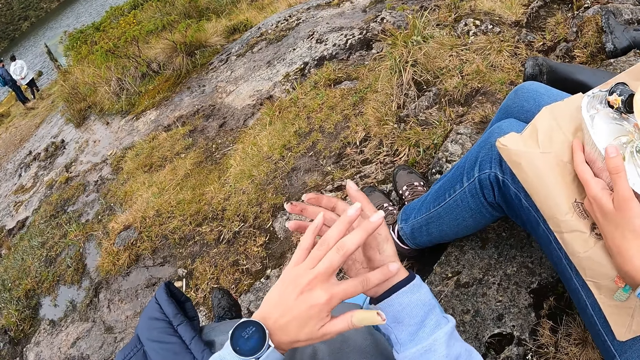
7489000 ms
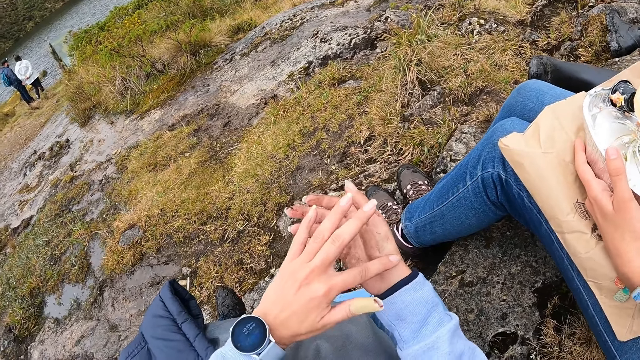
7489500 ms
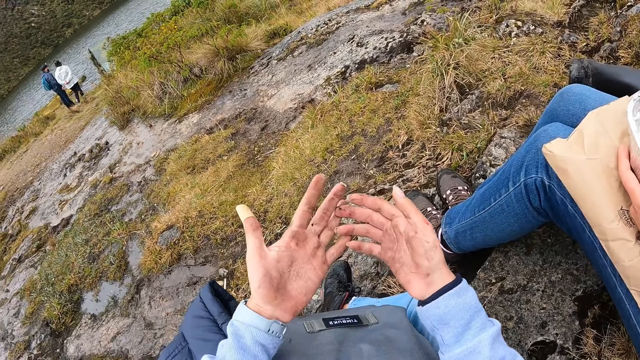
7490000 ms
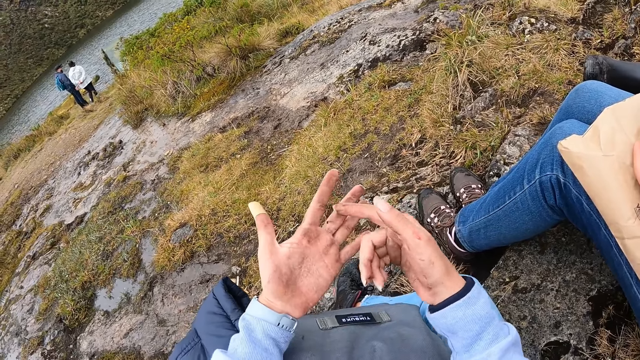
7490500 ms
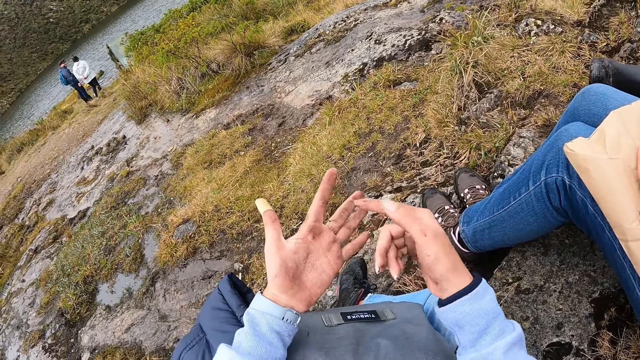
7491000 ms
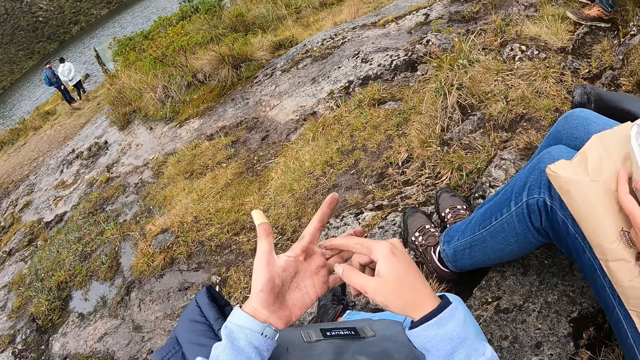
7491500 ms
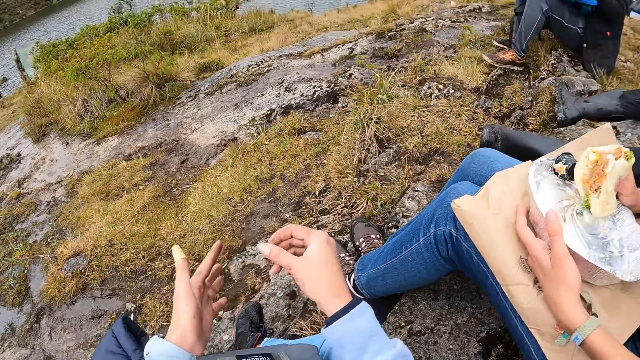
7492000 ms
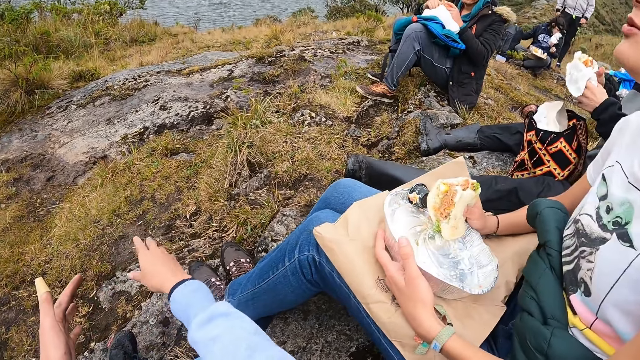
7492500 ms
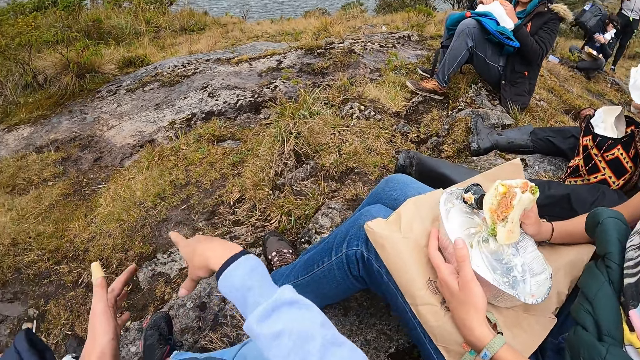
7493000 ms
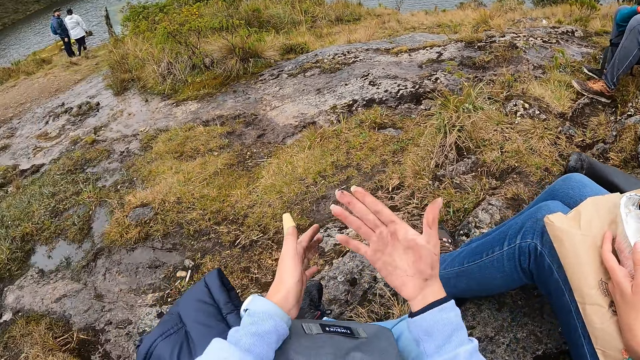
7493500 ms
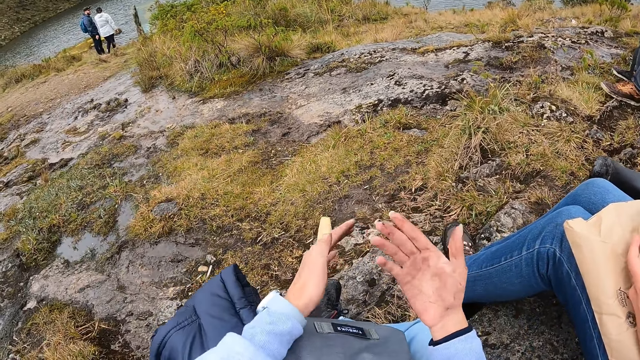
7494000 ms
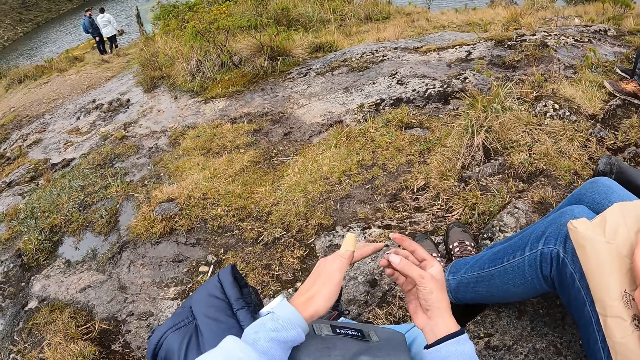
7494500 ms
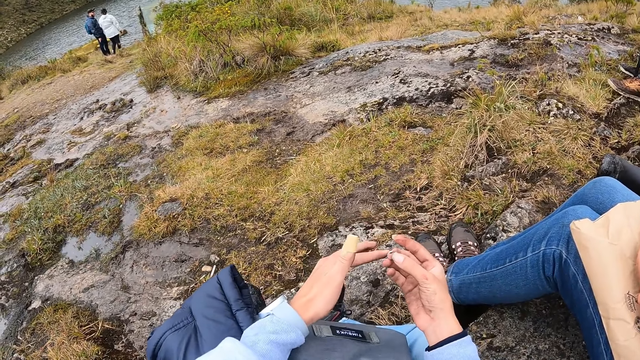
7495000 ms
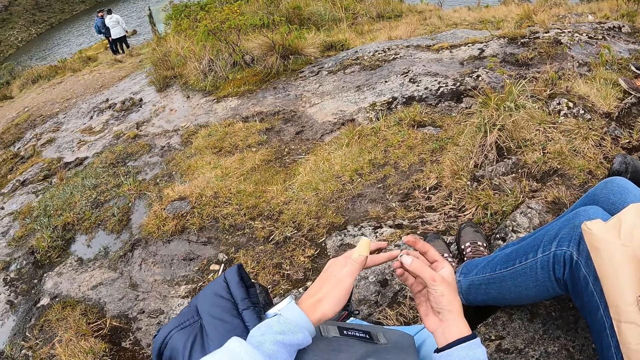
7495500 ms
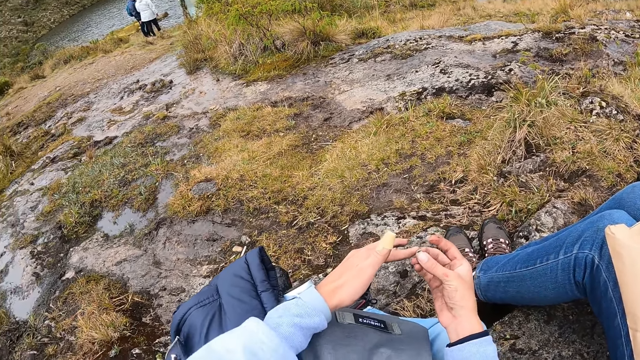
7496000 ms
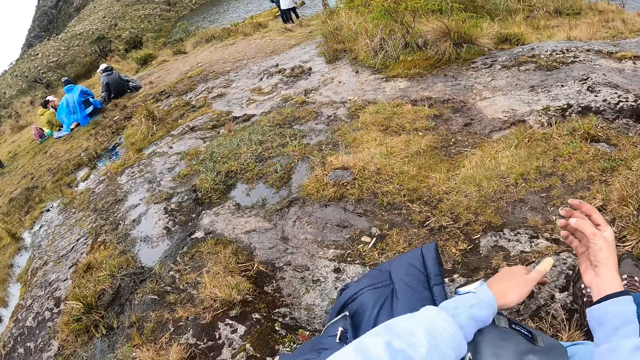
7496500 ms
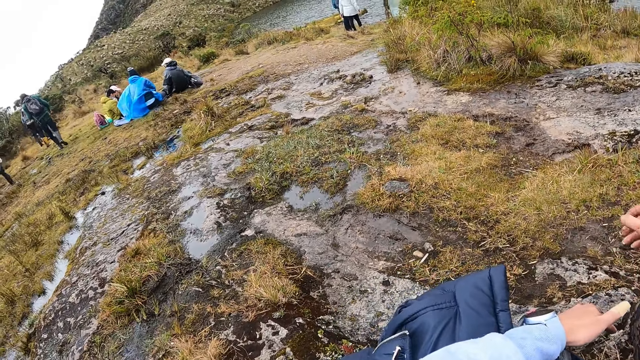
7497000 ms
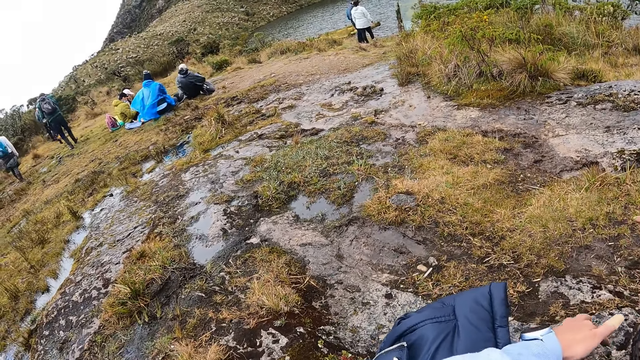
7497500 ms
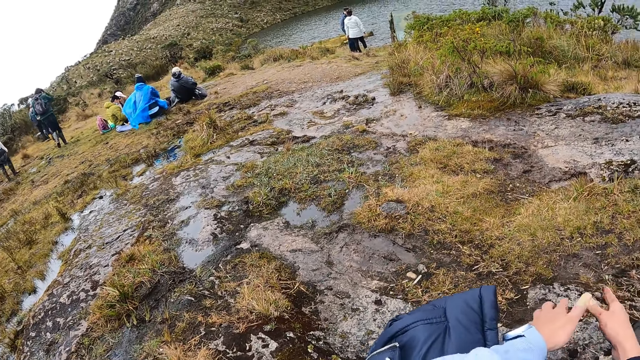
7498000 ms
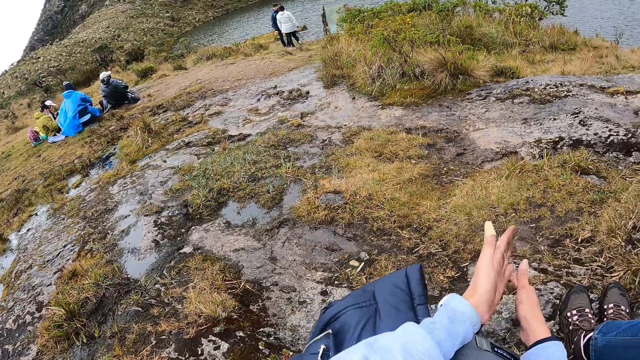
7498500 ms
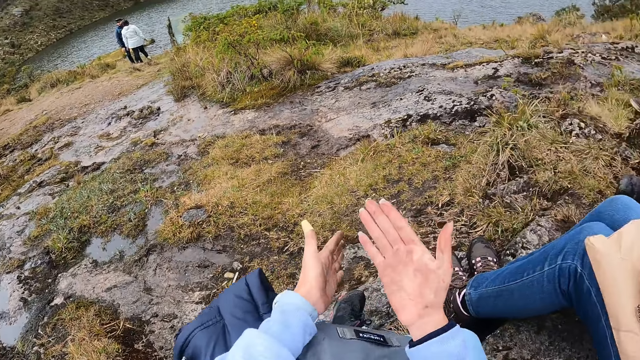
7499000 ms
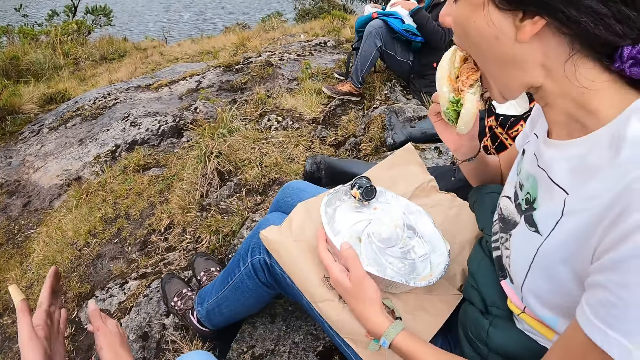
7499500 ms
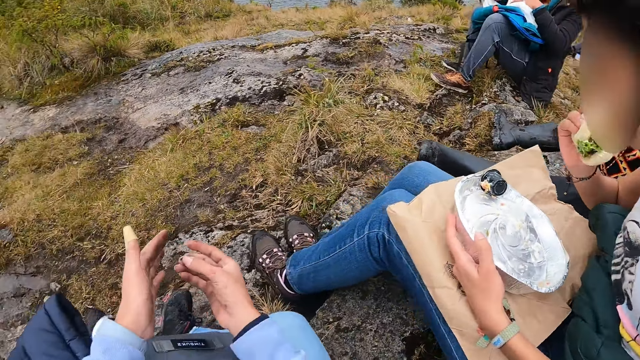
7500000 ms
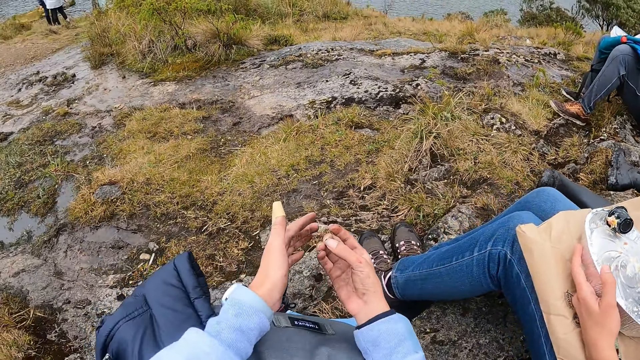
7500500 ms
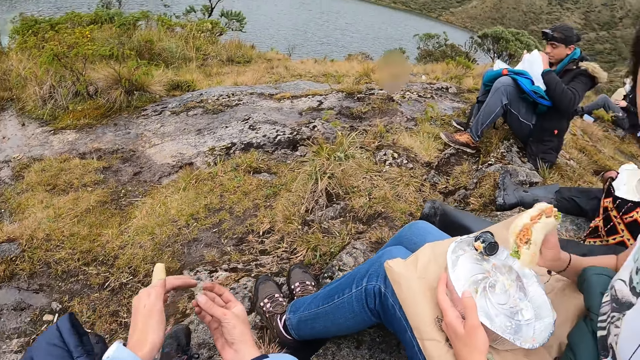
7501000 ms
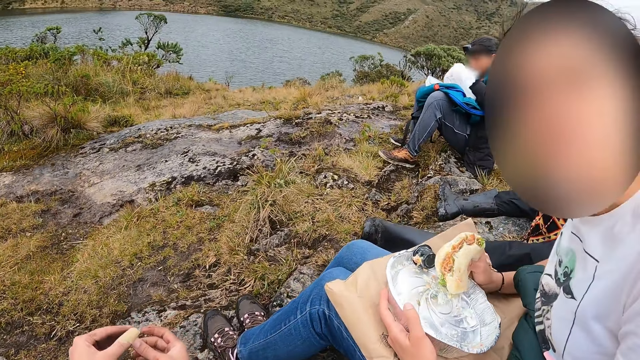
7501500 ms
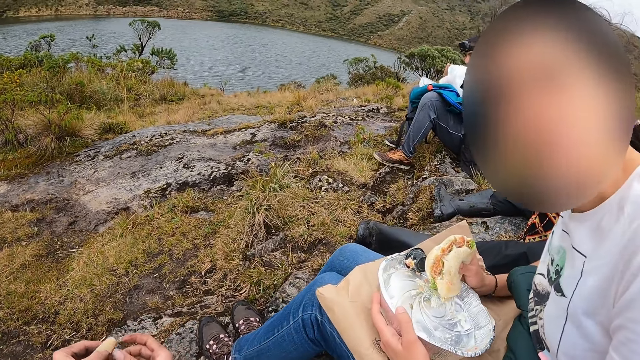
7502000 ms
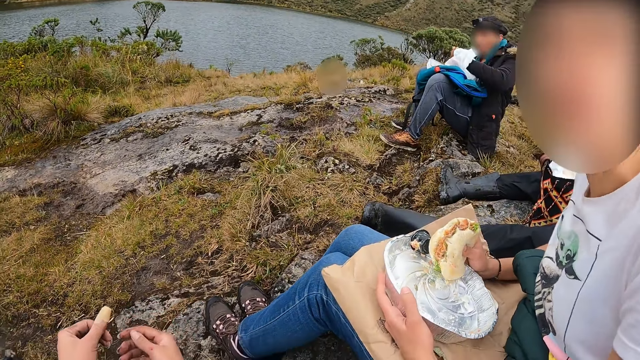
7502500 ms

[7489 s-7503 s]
The camera wearer removes dirt from his left hand with his right hand. He drops the dirt in his right hand. He presses his right hand with his left hand. He removes dirt from his right hand. He dusts his hands together. The woman eats the burger in her right hand. The woman places the burger in her right hand on the plate on her lap.

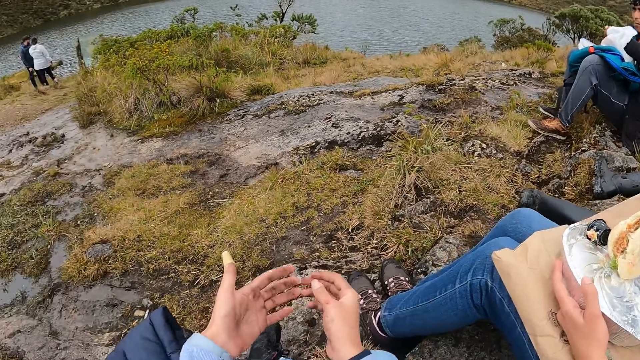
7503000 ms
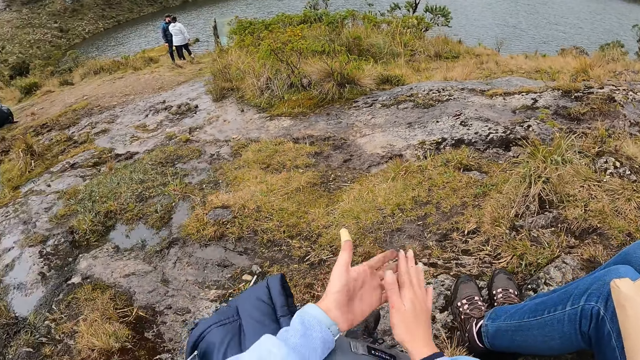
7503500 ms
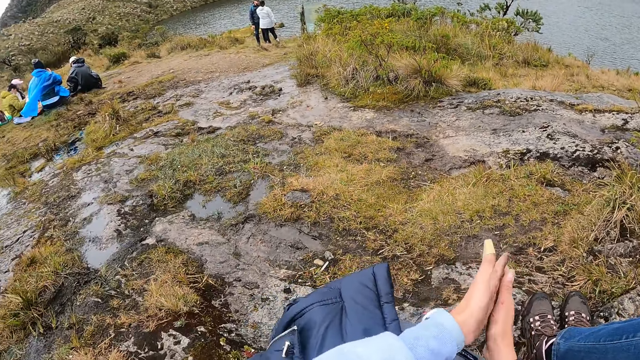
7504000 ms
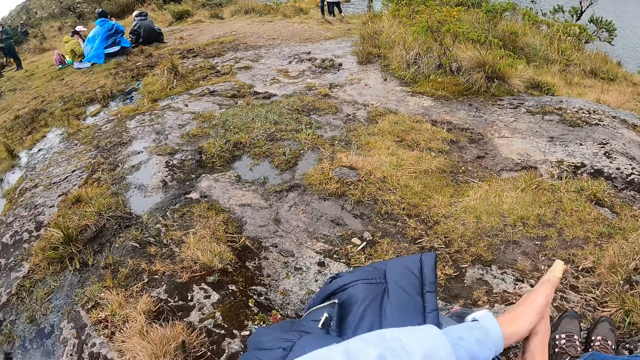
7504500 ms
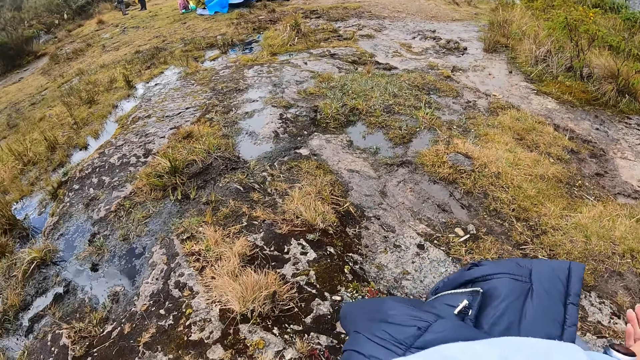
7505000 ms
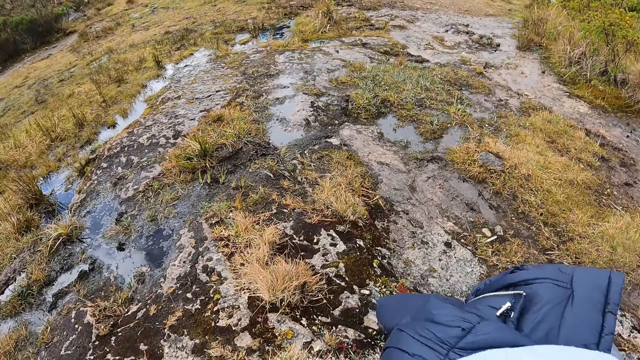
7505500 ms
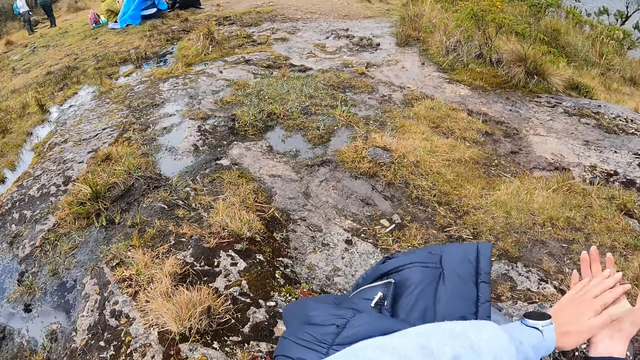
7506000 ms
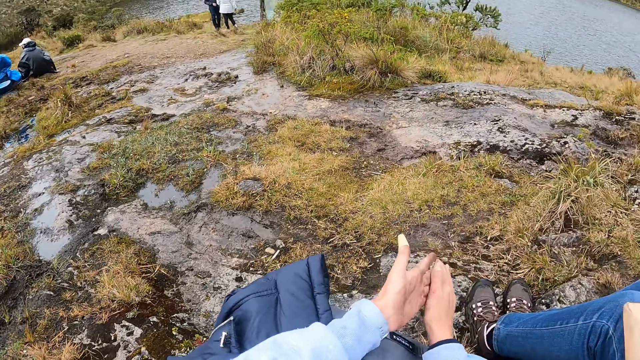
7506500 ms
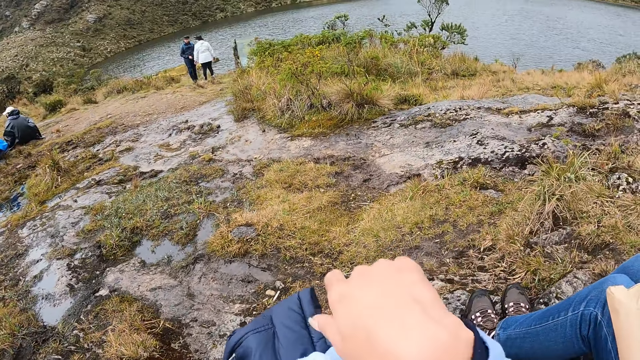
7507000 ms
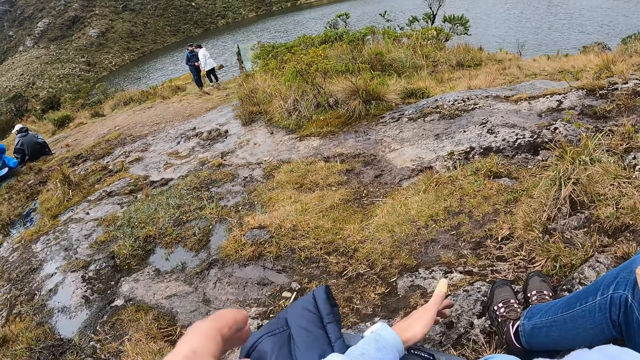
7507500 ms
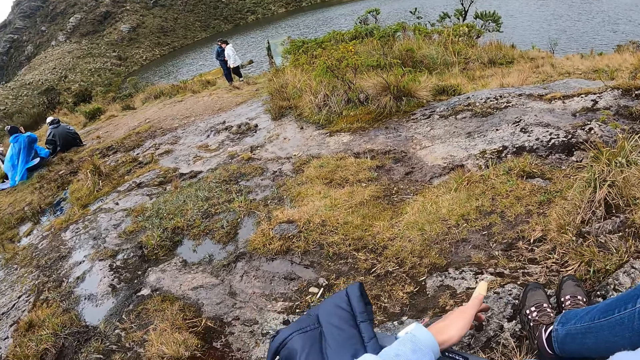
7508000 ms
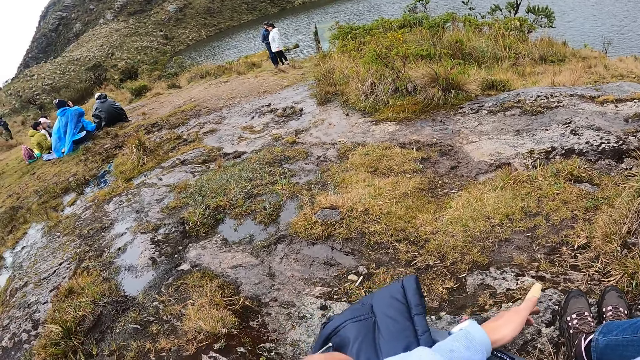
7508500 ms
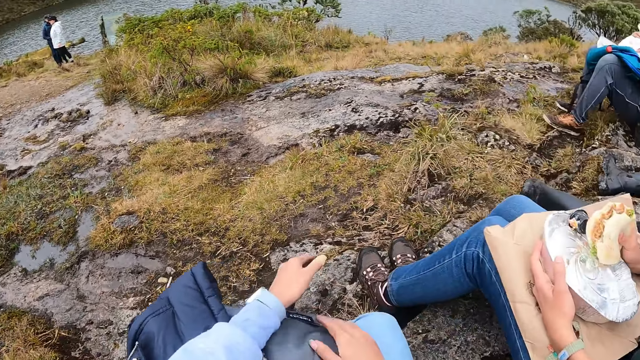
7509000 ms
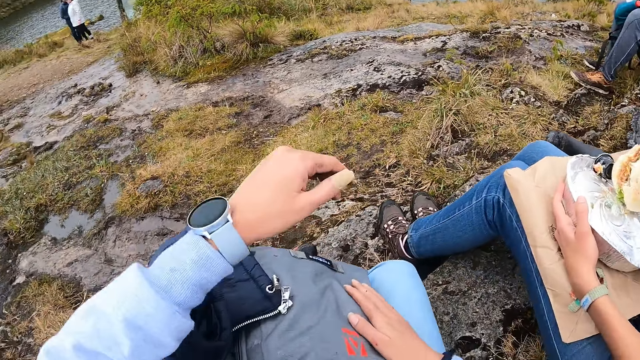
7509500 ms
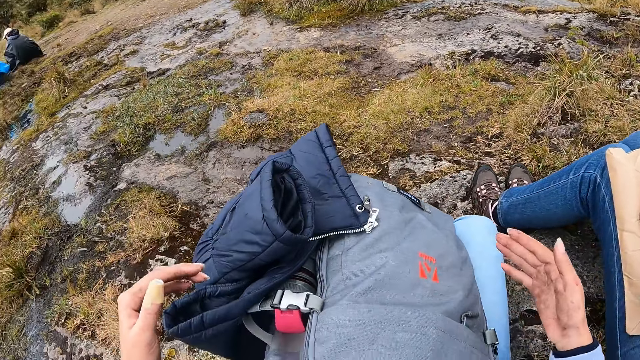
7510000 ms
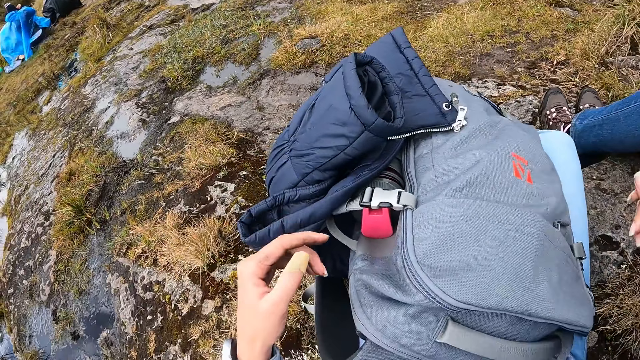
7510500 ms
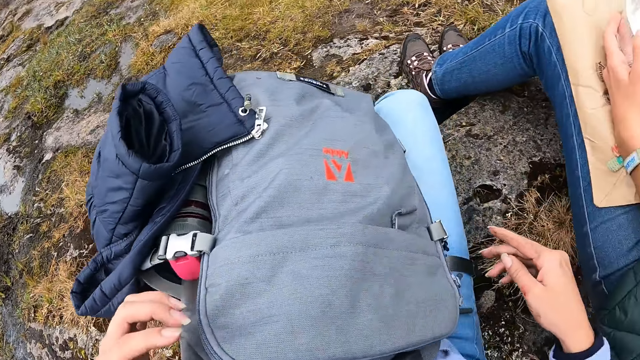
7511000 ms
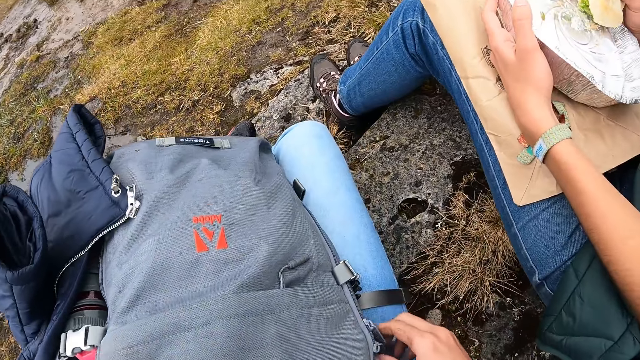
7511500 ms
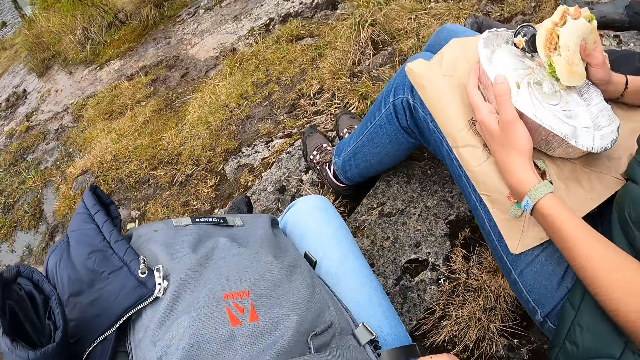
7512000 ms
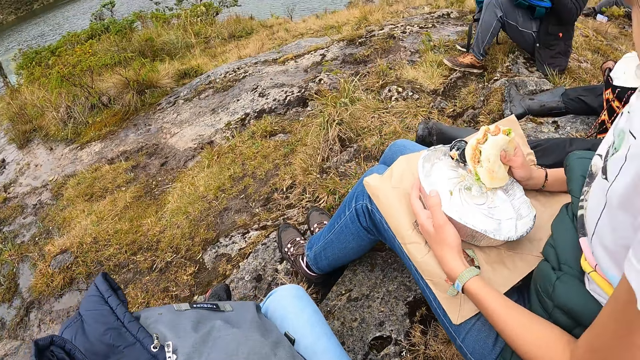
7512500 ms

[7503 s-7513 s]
The camera wearer dusts his hands together. He wipes his face with his right hand. He places his right hand on the bag on his lap. He unzips the bag on his lap with his right hand. He places his left hand on the bag on his lap.
